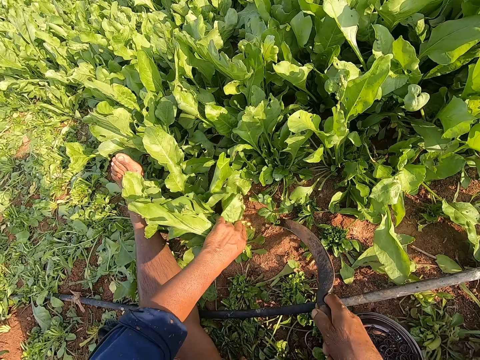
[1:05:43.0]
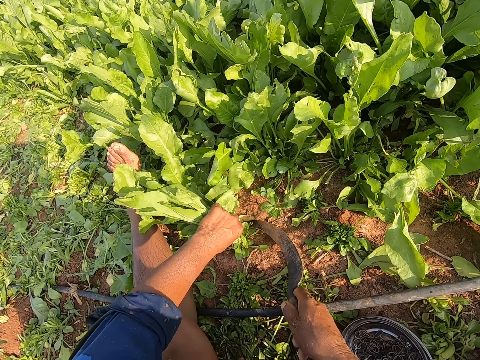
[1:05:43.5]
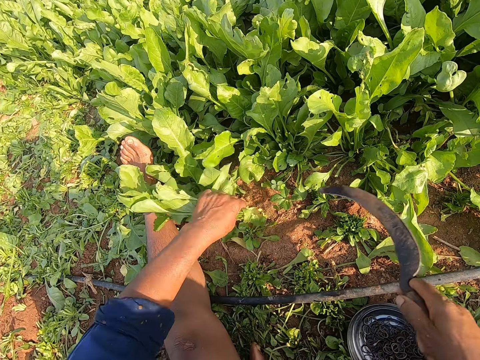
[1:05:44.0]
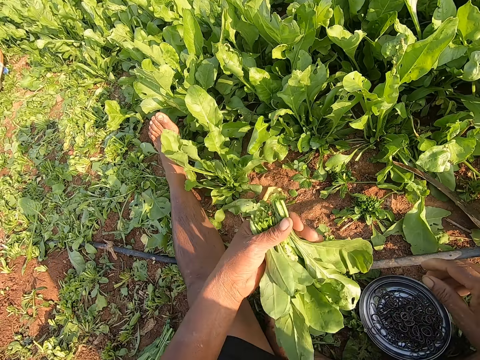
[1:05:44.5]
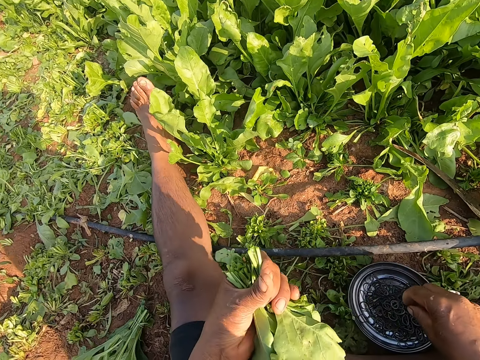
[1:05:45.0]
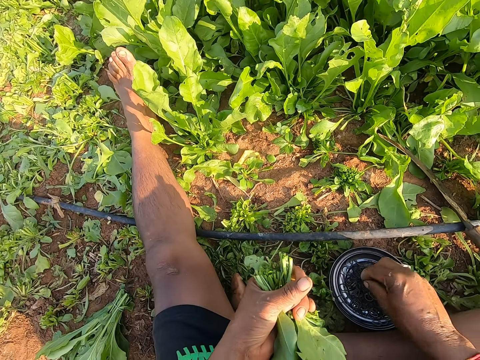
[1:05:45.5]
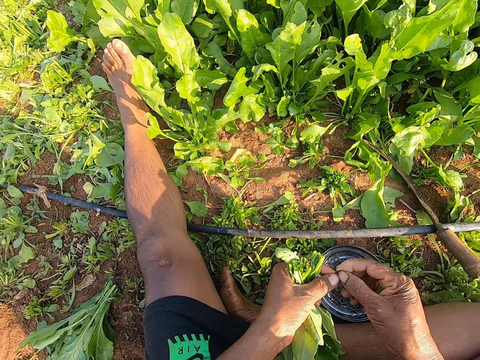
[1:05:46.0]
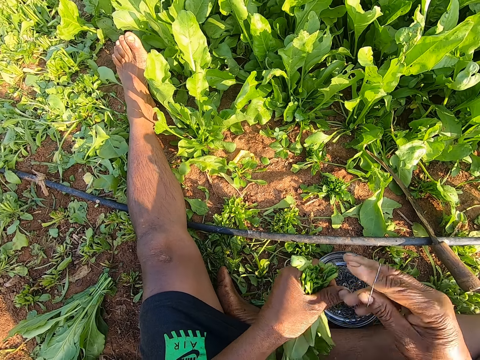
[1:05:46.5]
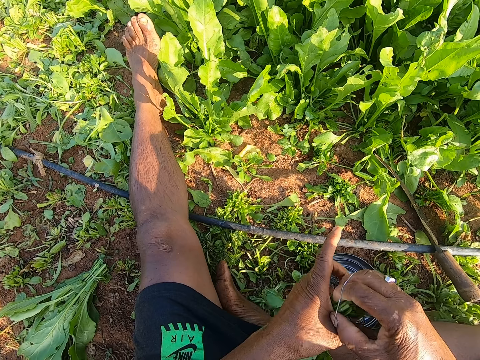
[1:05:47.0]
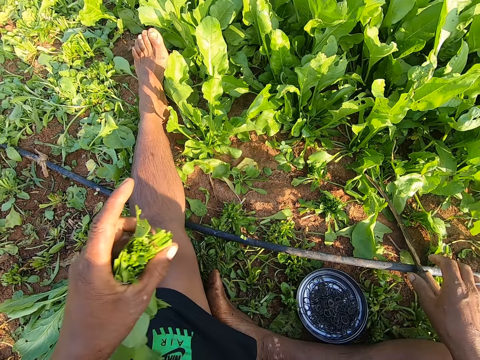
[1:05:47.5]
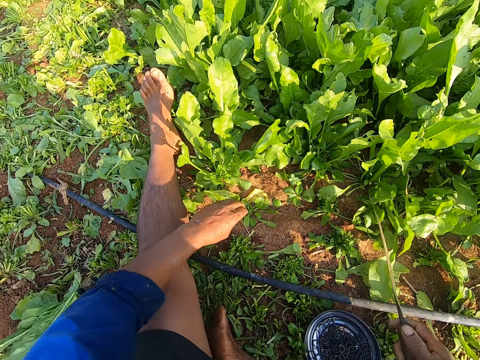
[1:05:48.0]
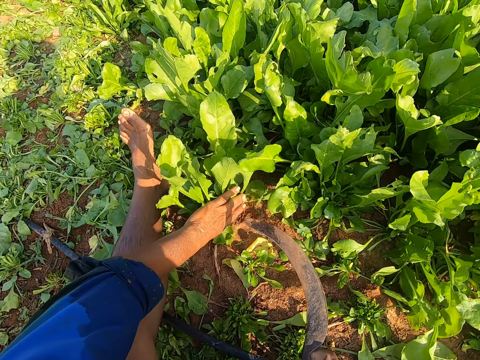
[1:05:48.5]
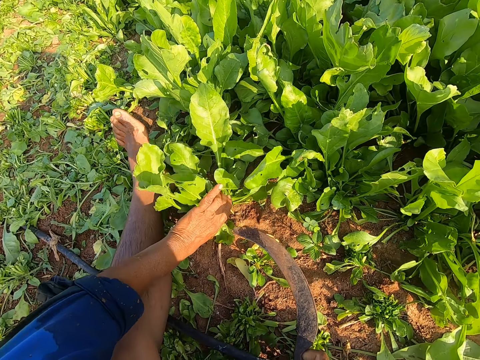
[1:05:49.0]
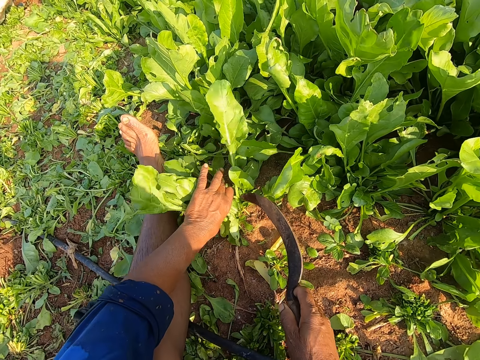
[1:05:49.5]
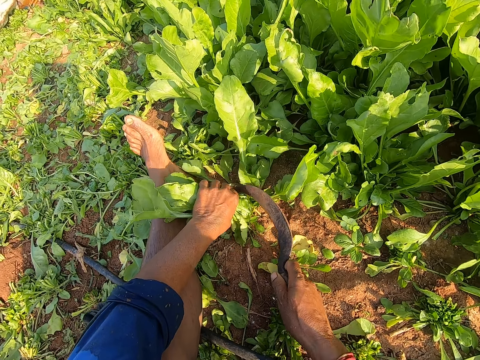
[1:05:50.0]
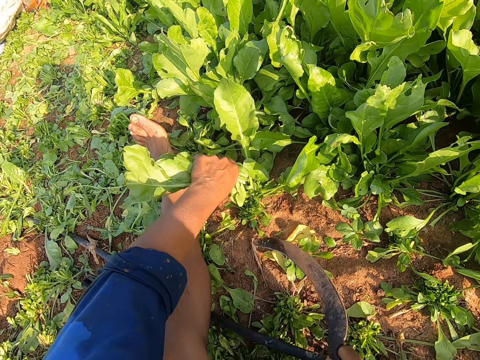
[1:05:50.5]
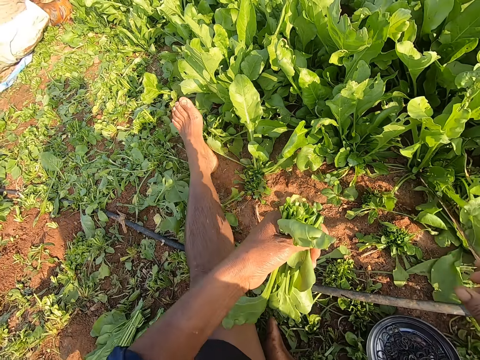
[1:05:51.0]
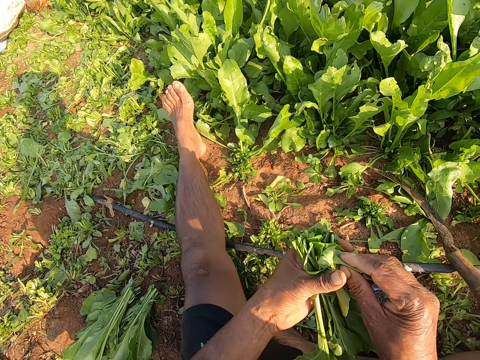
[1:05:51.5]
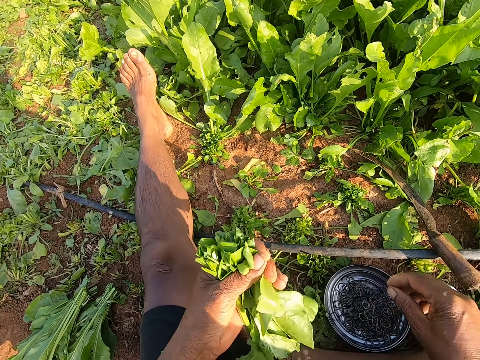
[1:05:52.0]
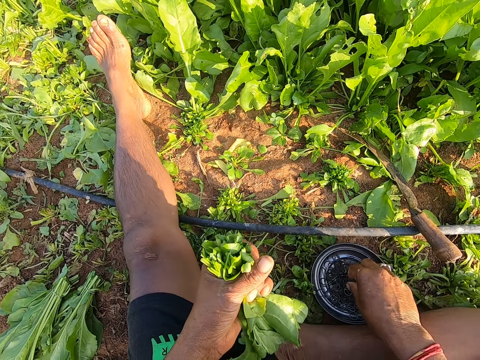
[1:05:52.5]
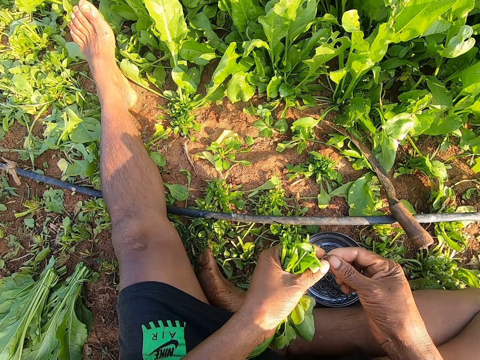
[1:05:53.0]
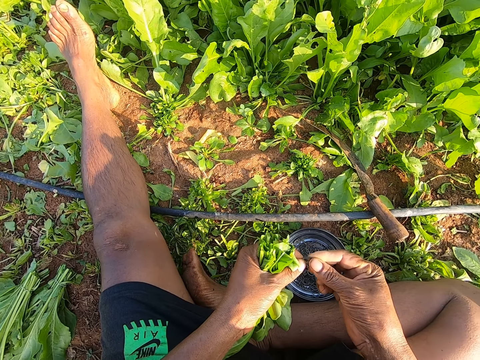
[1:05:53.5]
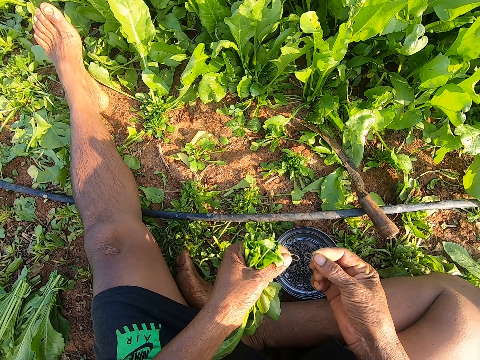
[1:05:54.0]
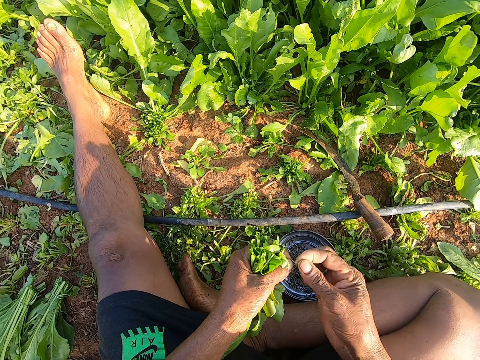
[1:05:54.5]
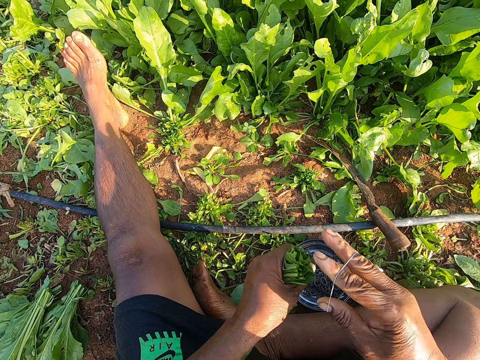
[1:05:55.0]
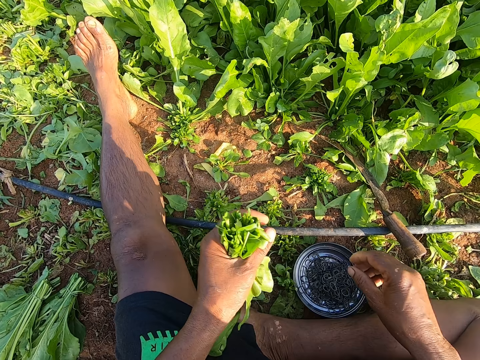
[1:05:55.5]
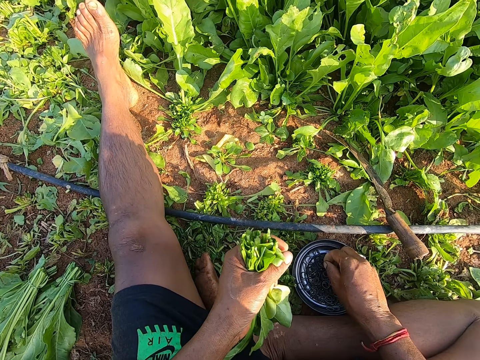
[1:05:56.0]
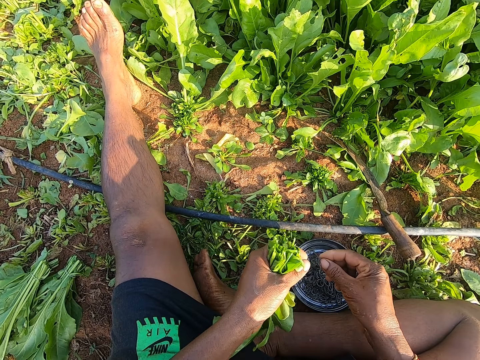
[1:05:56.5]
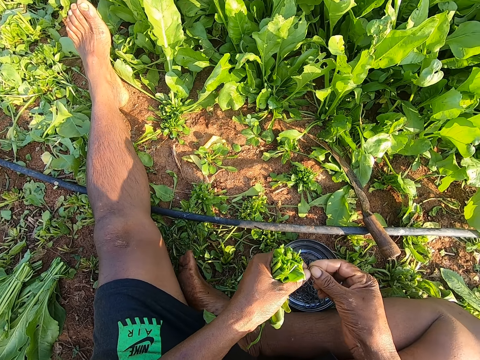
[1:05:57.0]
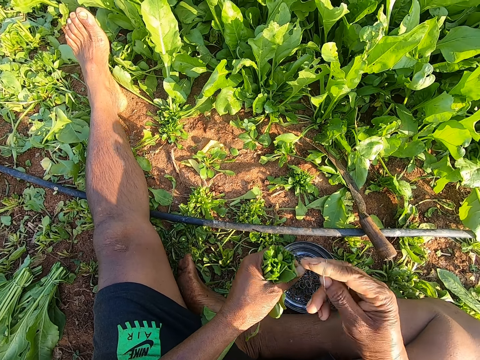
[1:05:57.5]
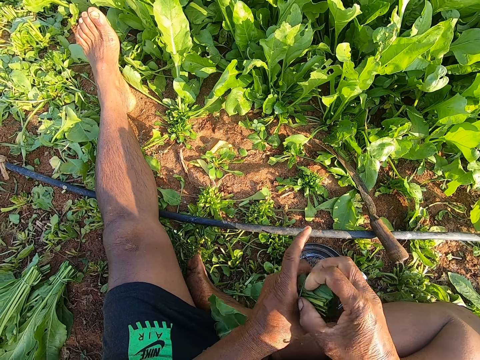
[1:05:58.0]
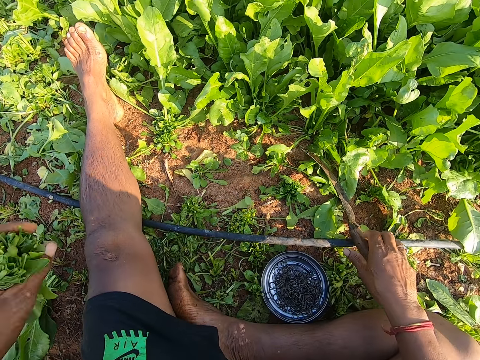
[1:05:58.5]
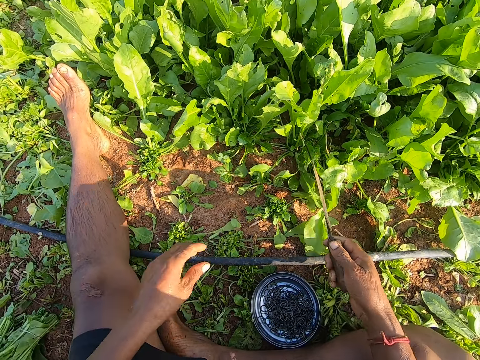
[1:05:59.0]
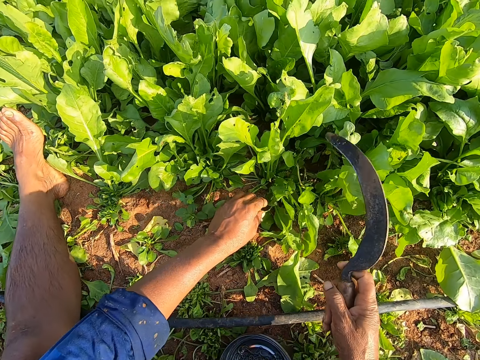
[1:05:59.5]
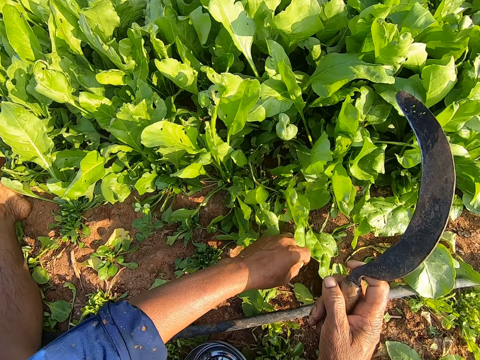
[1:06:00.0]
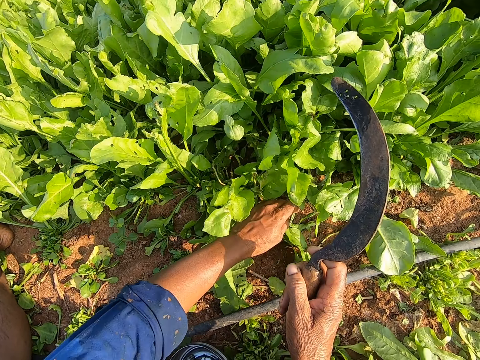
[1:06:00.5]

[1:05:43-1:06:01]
The camera wearer holds the vegetables with his left hand. He plucks the vegetables with the sickle in his right hand. He drops the sickle on the farmland with his right hand. He takes a rubber band from the plate with his right hand. He binds the vegetables with the rubber band in his right hand. He picks up the sickle from the farmland with his right hand. He drops the vegetables on the farmland with his left hand. He holds the vegetables with his left hand. He plucks the vegetables with the sickle in his right hand. He drops the sickle on the farmland with his right hand. He arranges the vegetables with his right hand. He takes two rubber bands from the plate with his right hand. He separates the rubber bands with his hands. He drops the rubber band into the plate with his right hand. He binds the vegetables with the rubber band in his right hand. He takes a rubber band from the plate with his right hand. He binds the vegetables with the rubber band in his right hand. He drops the vegetables on the farmland with his left hand. He picks up the sickle from the farmland with his right hand. He touches the vegetables with his left hand.

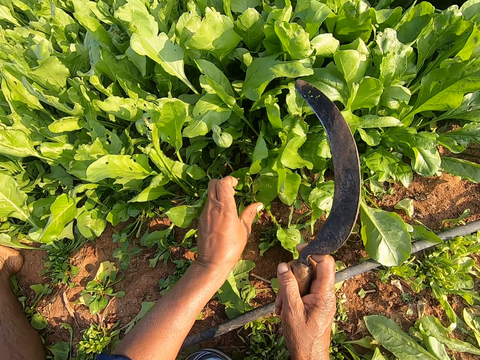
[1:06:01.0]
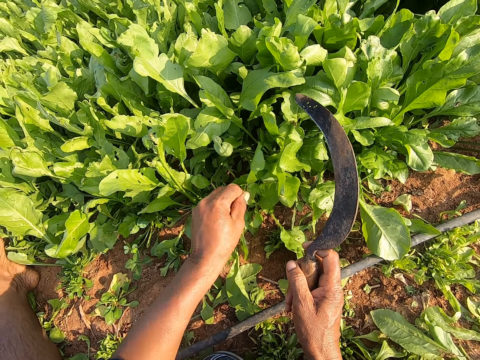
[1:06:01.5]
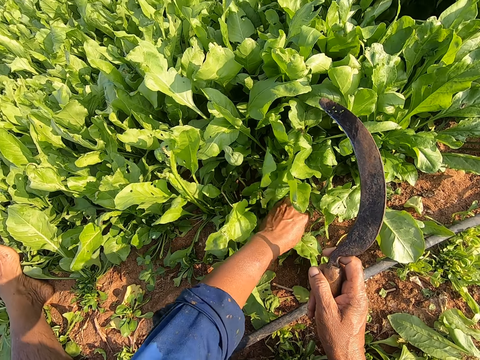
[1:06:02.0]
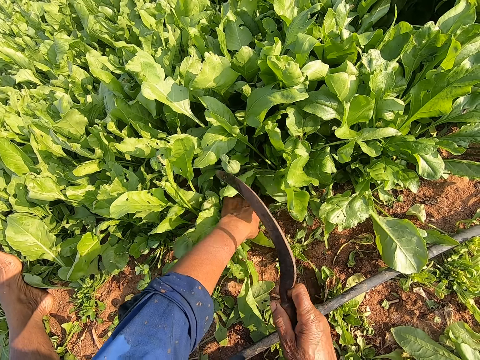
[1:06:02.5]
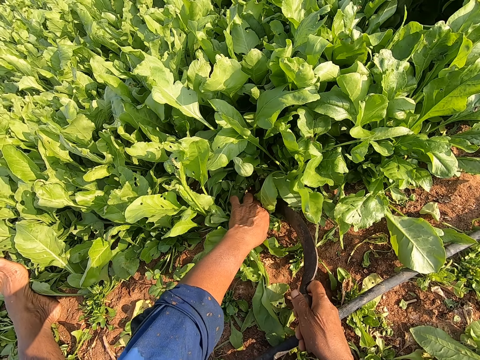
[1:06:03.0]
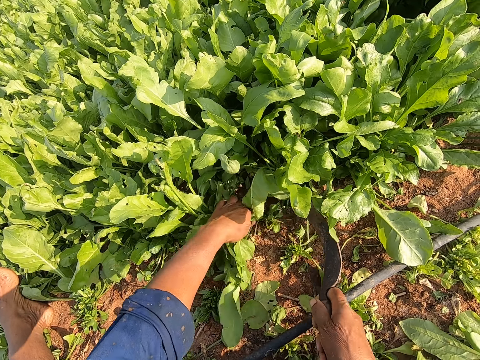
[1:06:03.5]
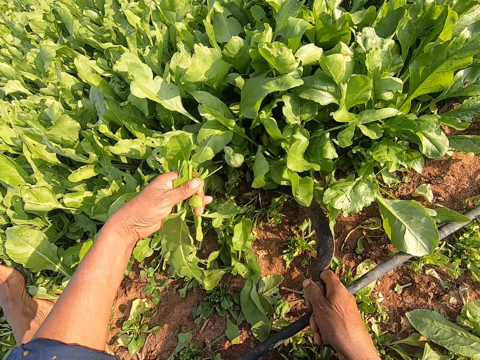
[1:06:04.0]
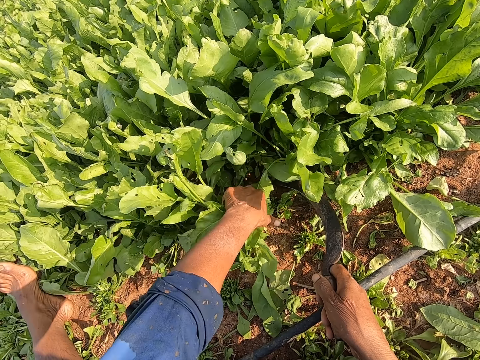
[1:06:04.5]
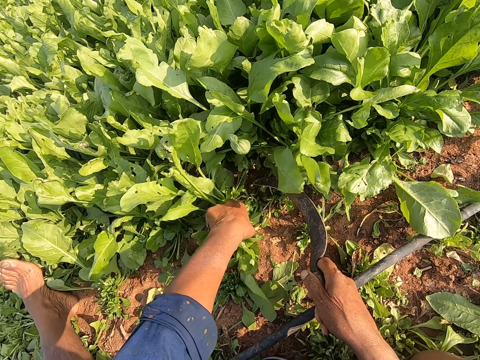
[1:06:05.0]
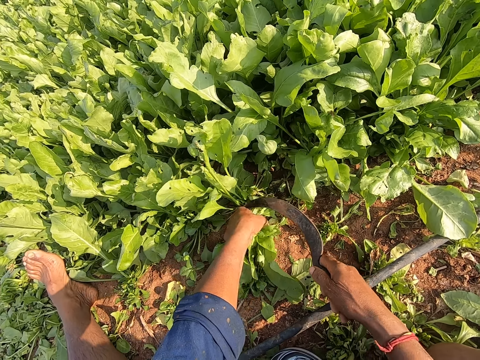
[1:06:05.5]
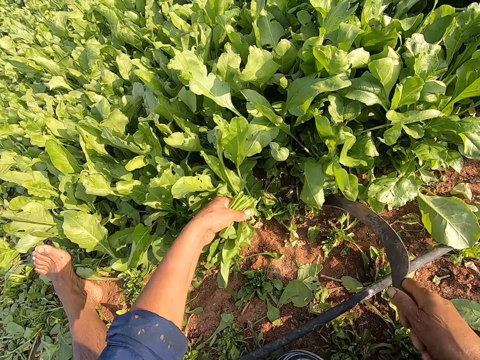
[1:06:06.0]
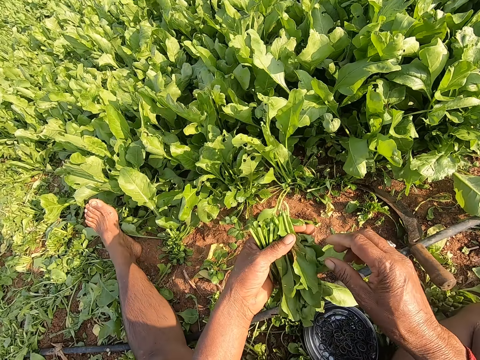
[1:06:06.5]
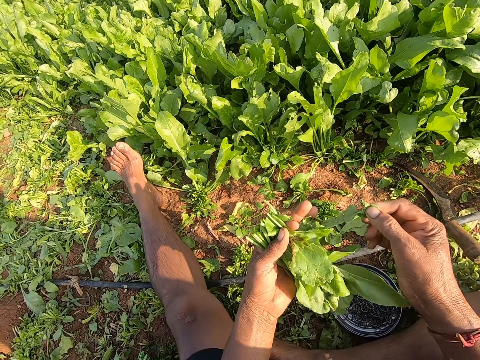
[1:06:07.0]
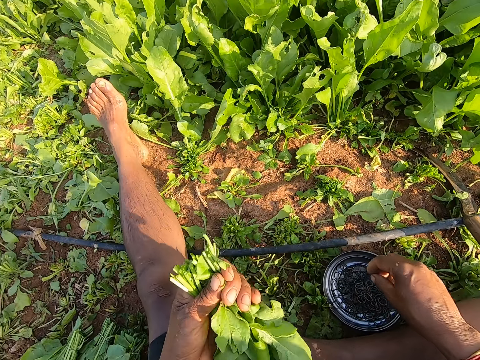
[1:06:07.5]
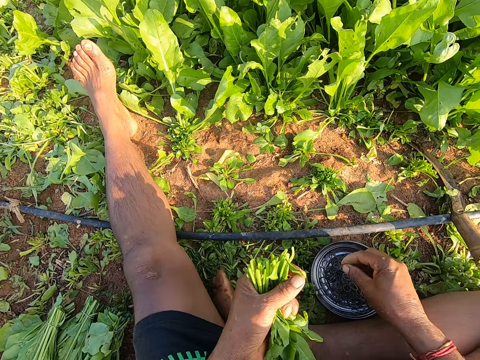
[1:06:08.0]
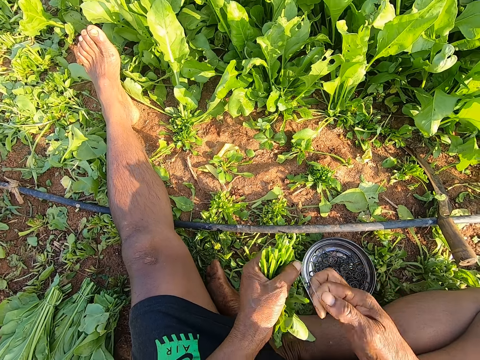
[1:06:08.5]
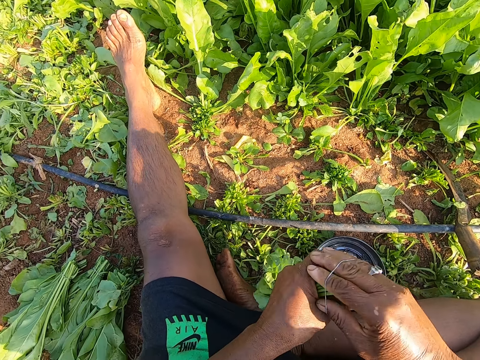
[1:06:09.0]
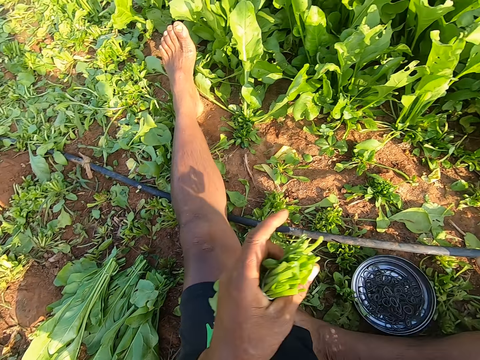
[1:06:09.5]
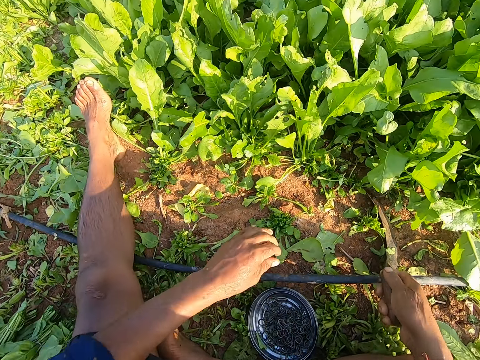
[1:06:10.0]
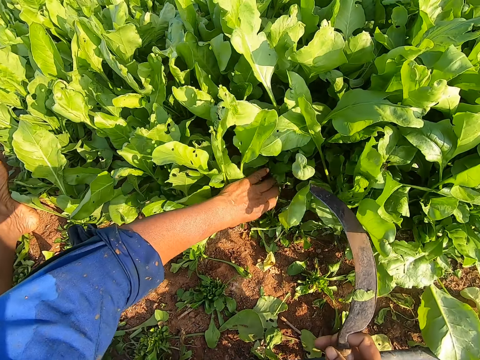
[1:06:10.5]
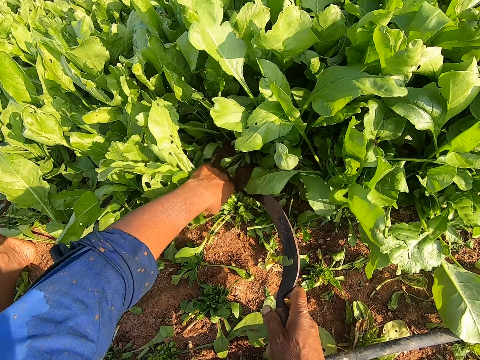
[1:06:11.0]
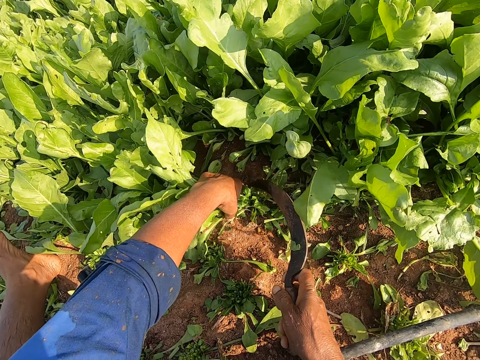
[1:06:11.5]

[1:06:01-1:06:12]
The camera wearer holds the vegetables with his left hand. He plucks the vegetables with the sickle in his right hand. He drops the sickle on the farmland with his right hand. He picks out a vegetable with his right hand. He takes a rubber band from the plate with his right hand. He binds the vegetables with the rubber band in his right hand. He drops the vegetables on the farmland with his left hand. He picks up the sickle from the farmland with his right hand. He holds the vegetables with his left hand. He plucks the vegetables with the sickle in his right hand.
